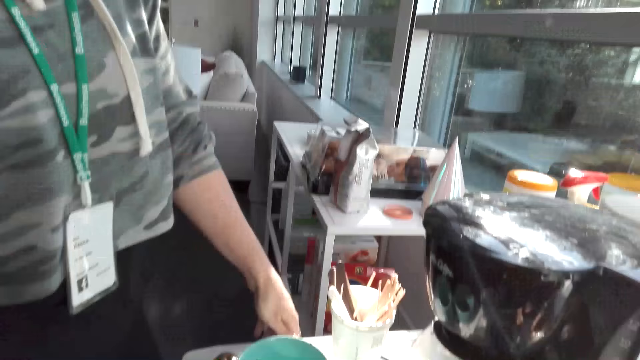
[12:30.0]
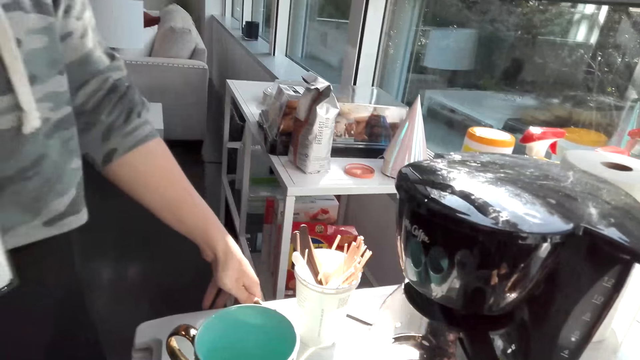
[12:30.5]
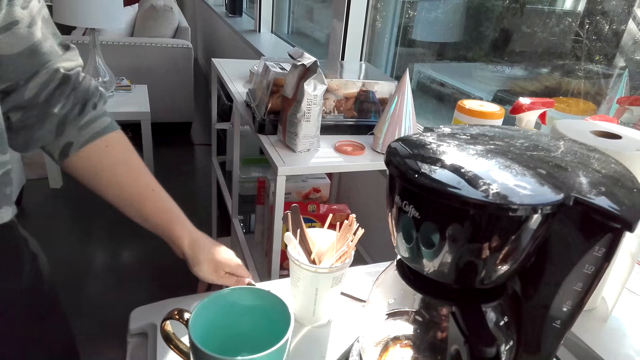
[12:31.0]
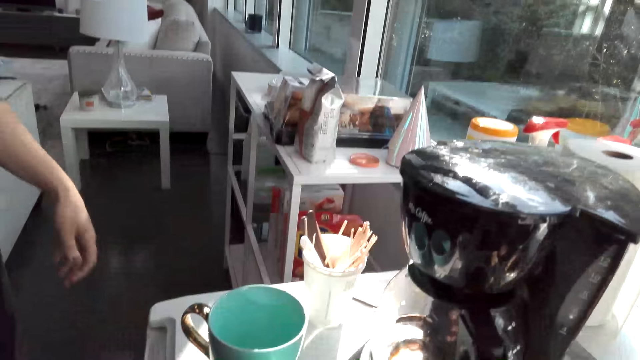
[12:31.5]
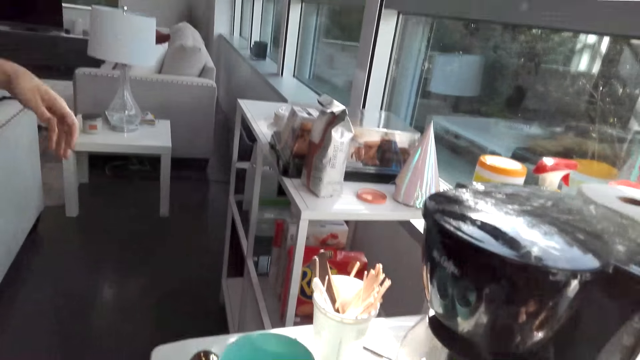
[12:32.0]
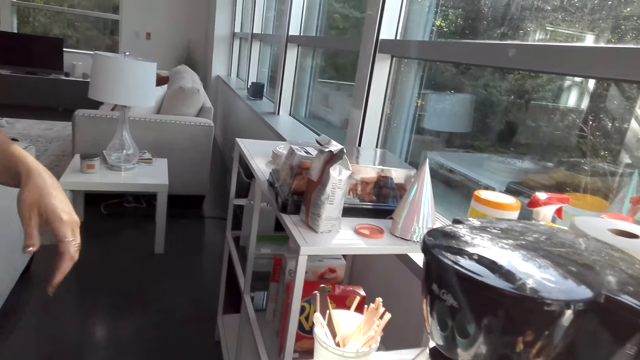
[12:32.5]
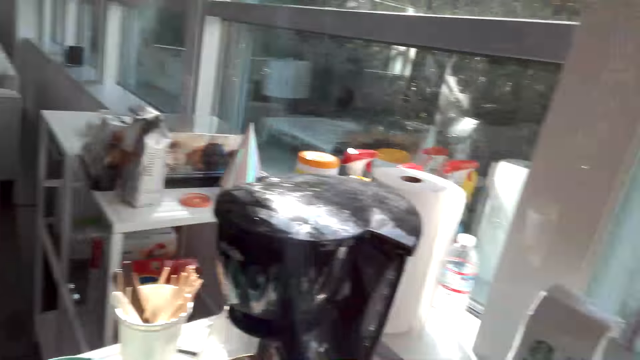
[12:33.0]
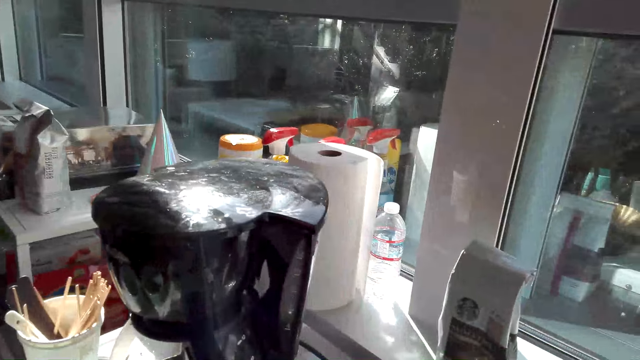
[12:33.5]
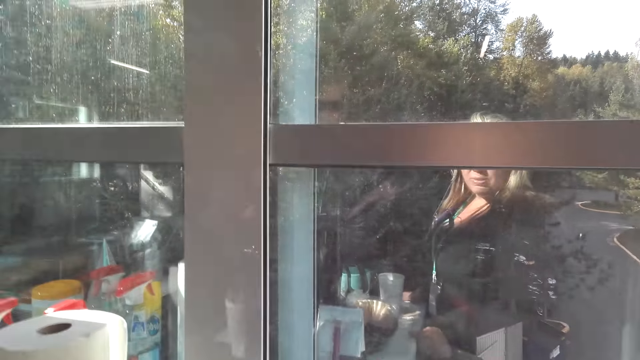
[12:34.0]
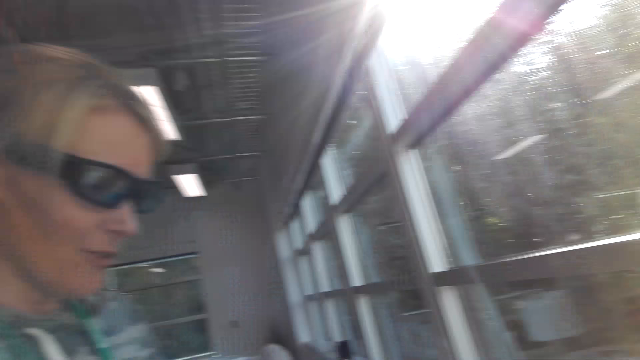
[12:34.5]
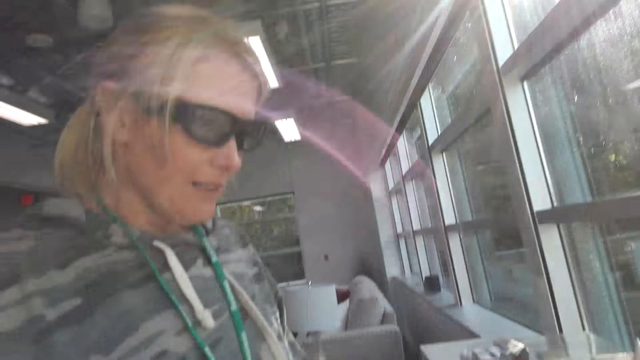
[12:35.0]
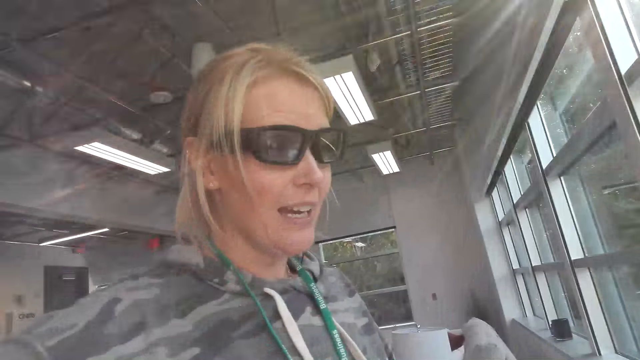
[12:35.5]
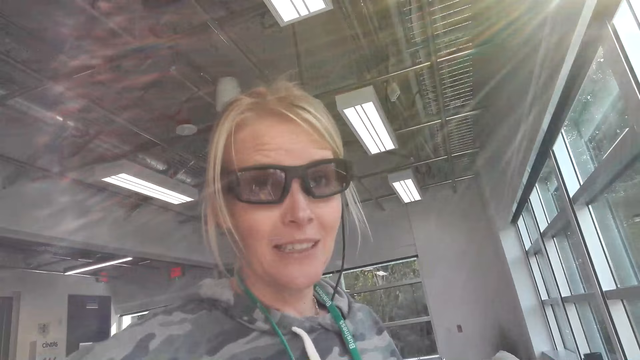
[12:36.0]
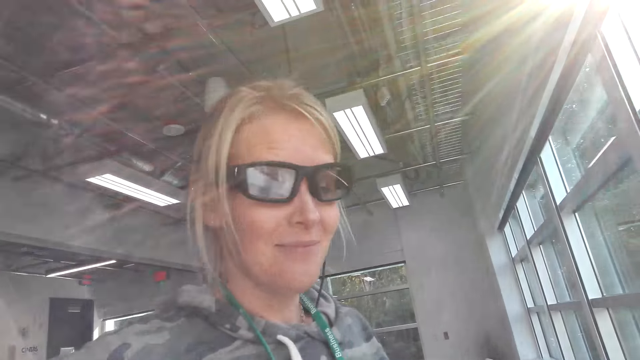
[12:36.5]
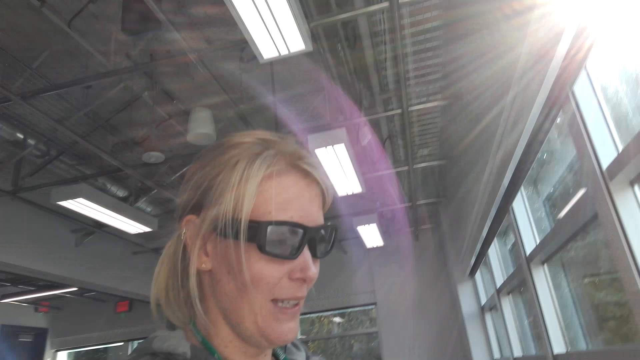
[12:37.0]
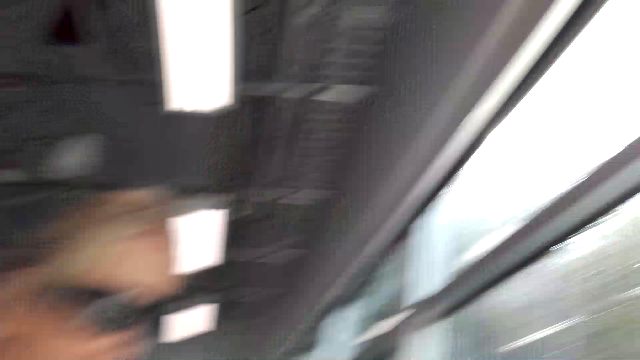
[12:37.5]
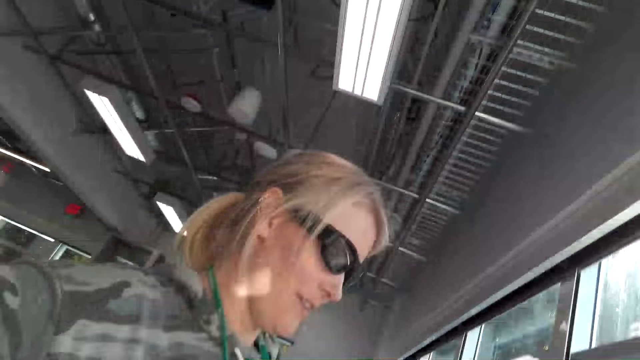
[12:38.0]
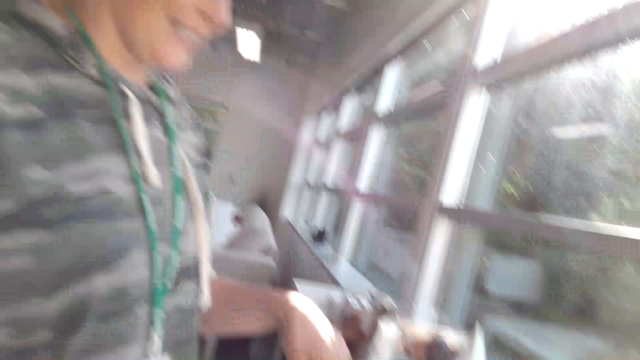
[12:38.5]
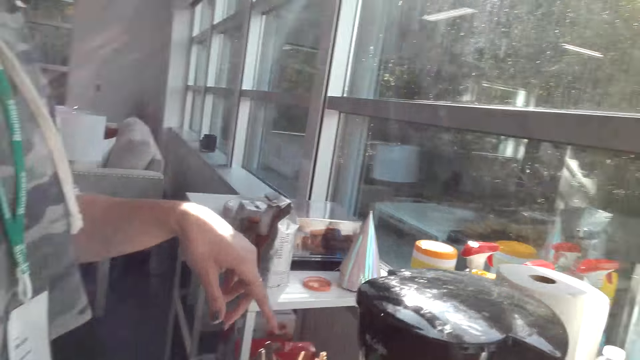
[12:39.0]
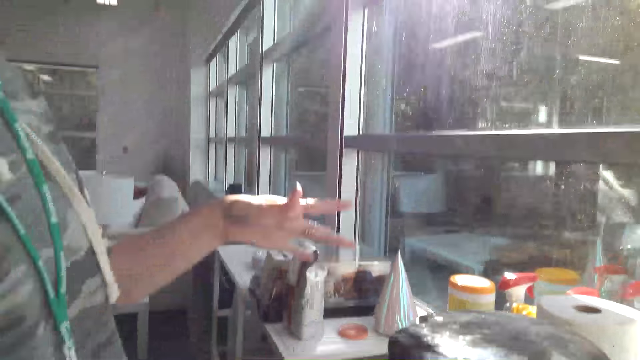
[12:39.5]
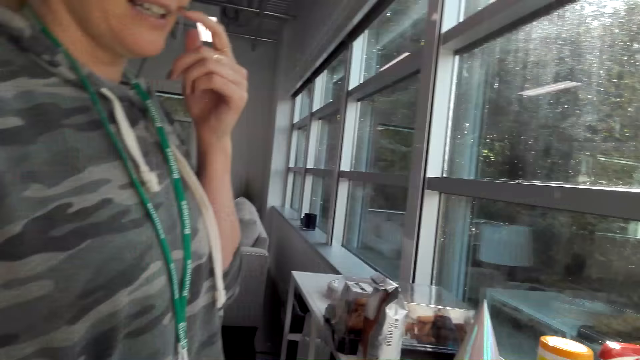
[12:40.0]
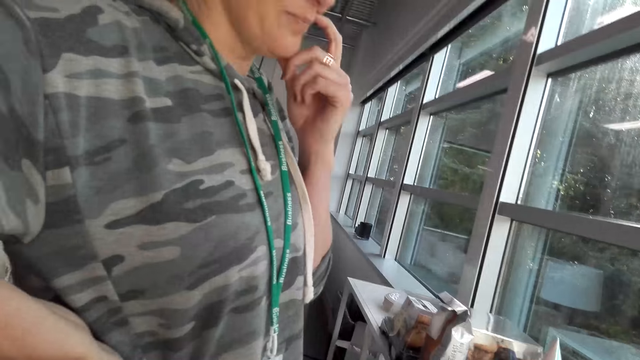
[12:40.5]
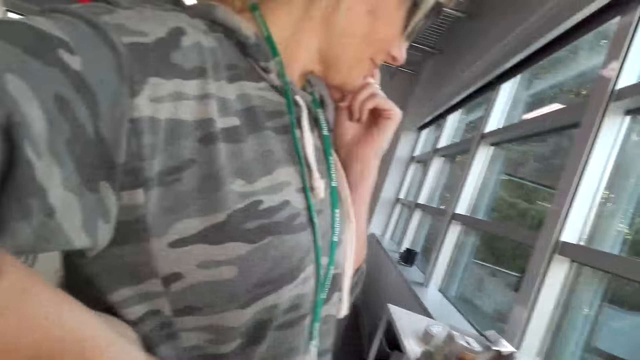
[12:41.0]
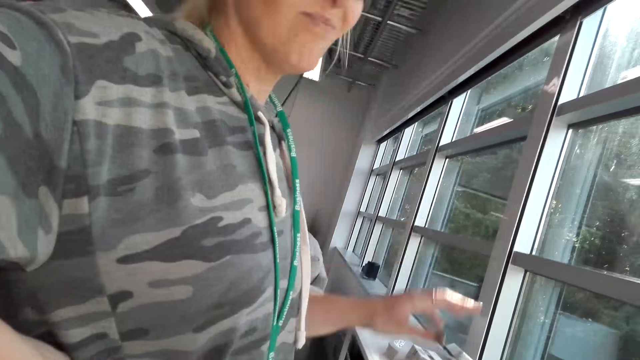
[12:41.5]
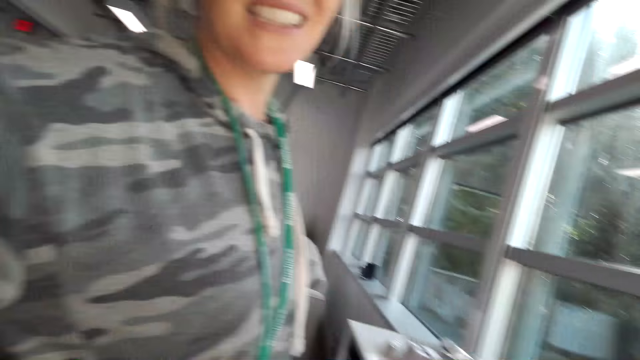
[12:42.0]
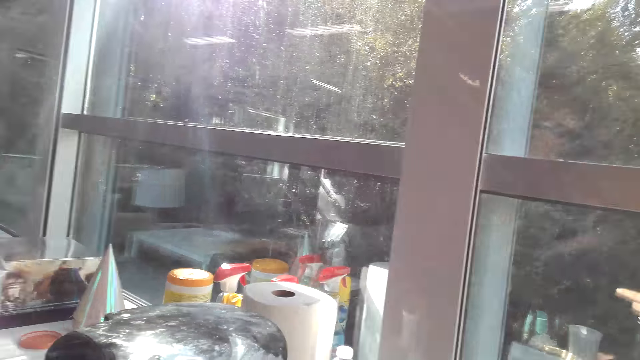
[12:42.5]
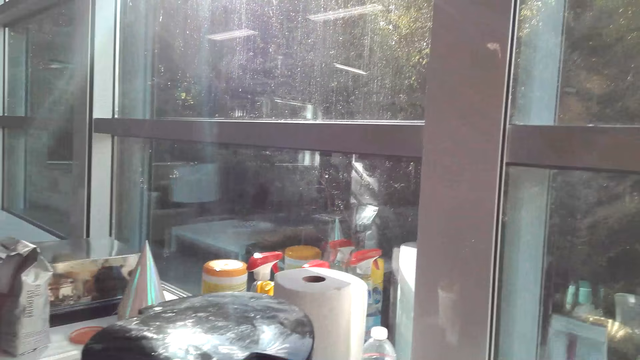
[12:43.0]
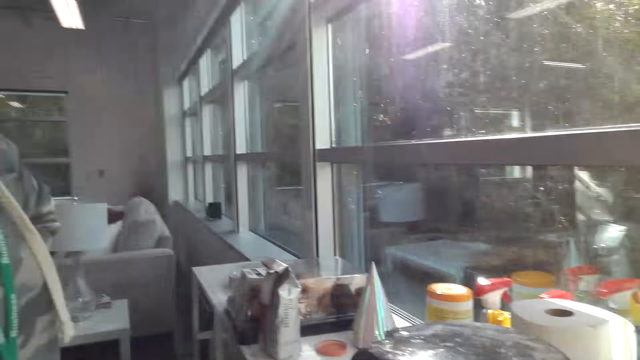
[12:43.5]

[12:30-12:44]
A person laughs. The person talks with the camera wearer. The person talks with the camera wearer again. The camera wearer laughs. The person talks with the camera wearer. The camera wearer talks with the person. The person rubs their face. The person laughs.

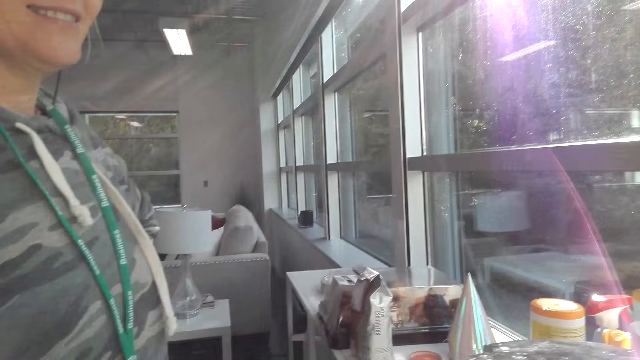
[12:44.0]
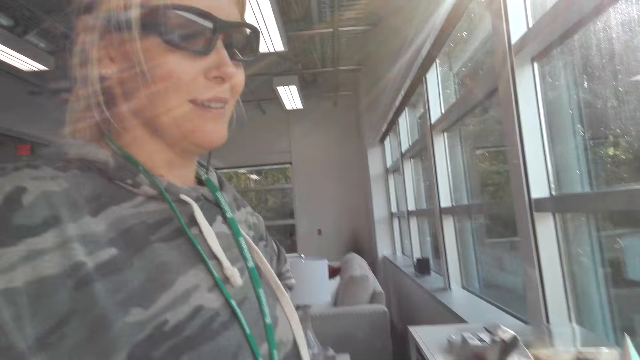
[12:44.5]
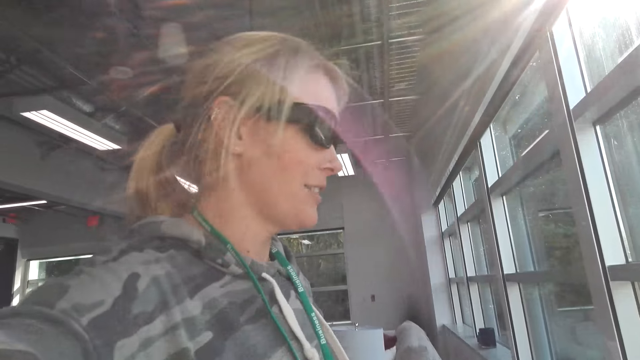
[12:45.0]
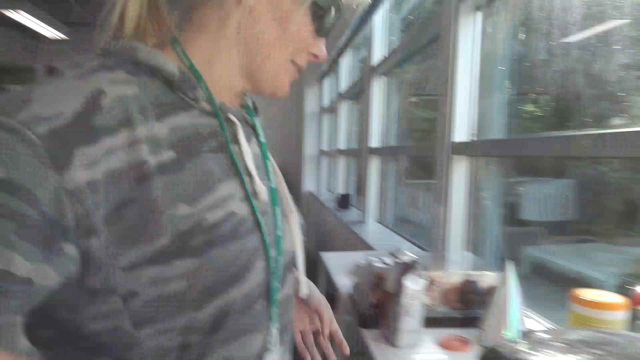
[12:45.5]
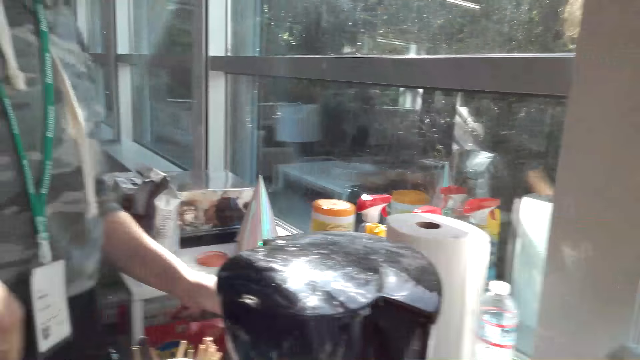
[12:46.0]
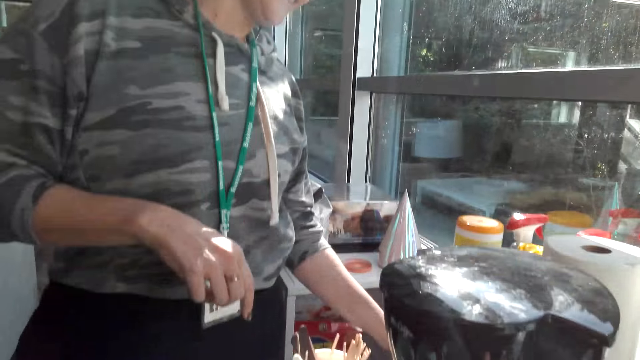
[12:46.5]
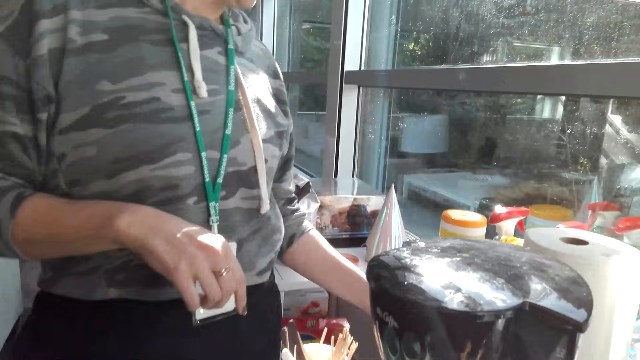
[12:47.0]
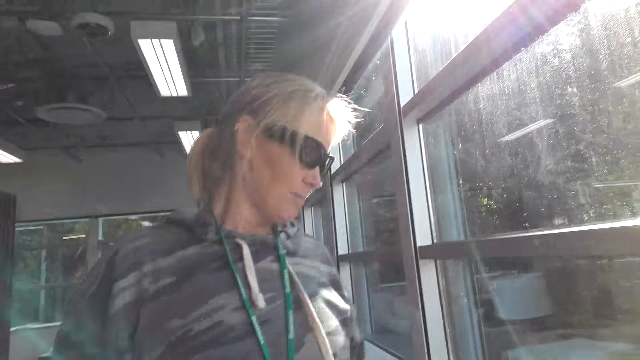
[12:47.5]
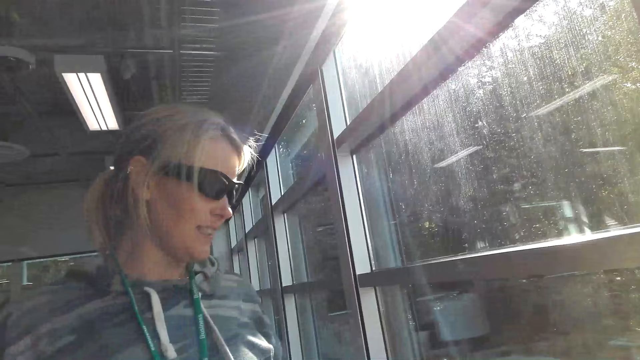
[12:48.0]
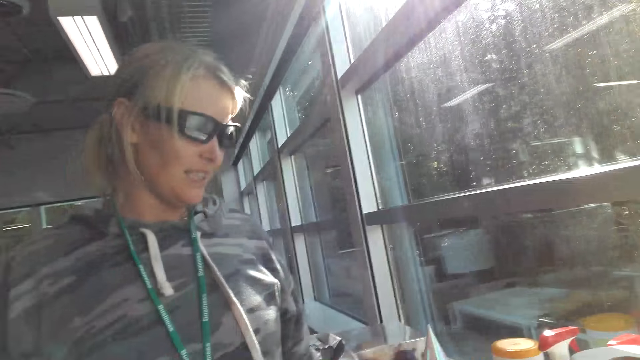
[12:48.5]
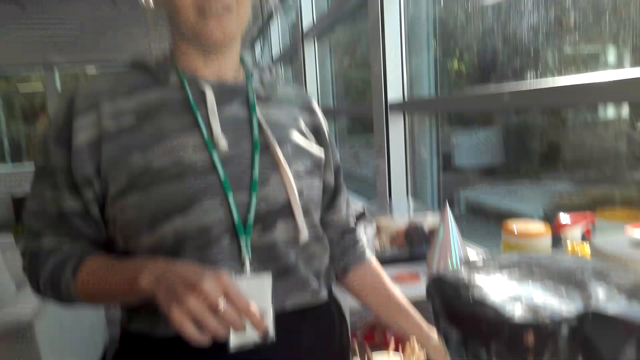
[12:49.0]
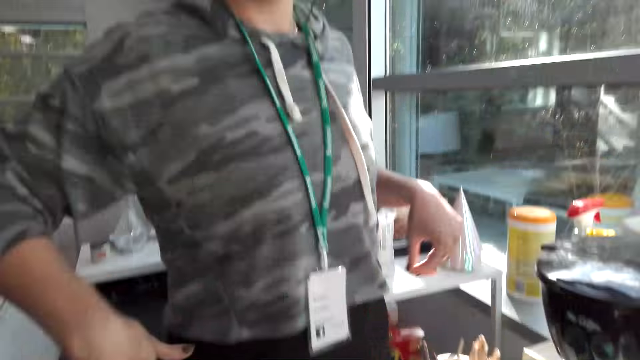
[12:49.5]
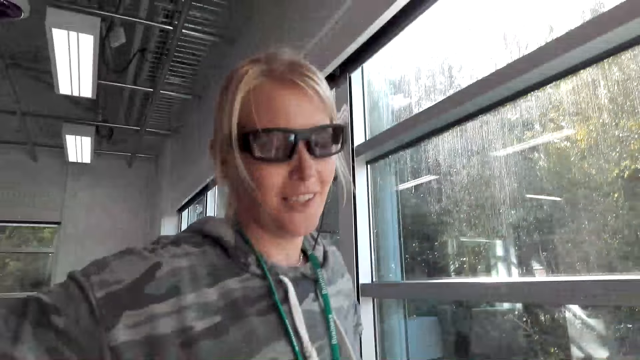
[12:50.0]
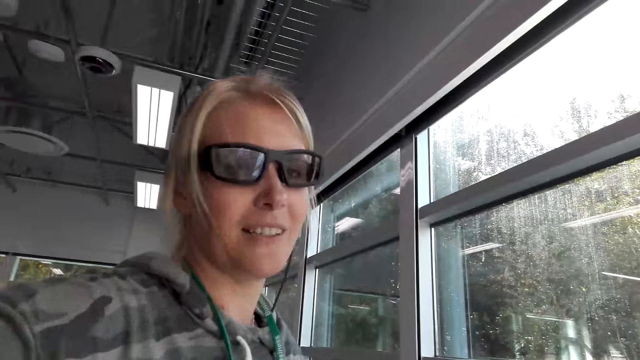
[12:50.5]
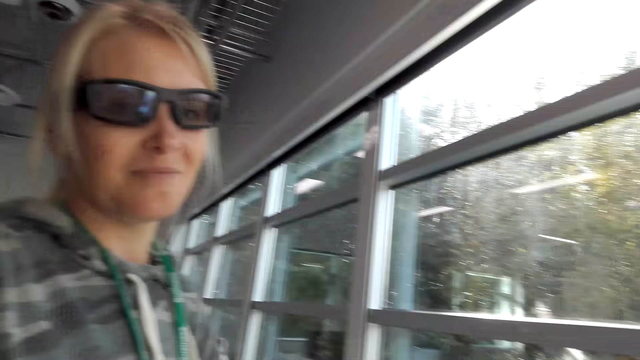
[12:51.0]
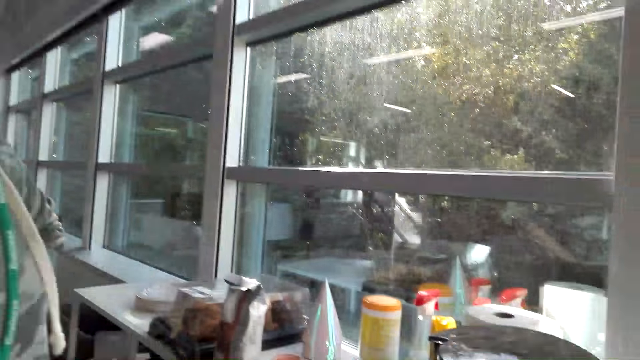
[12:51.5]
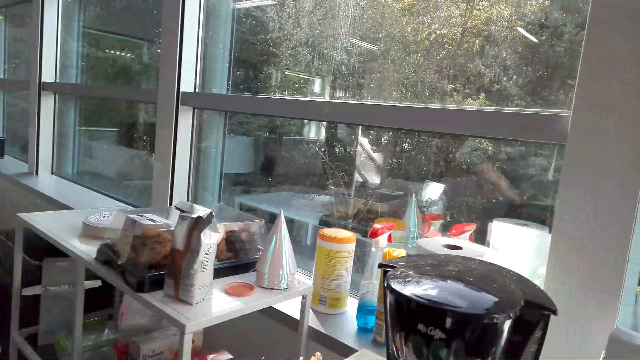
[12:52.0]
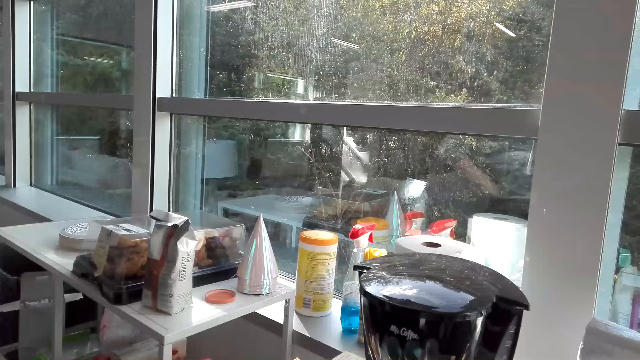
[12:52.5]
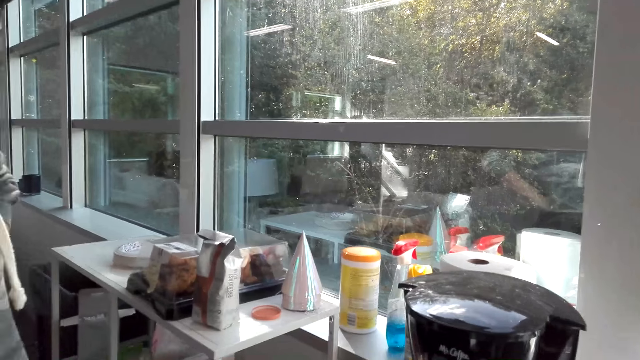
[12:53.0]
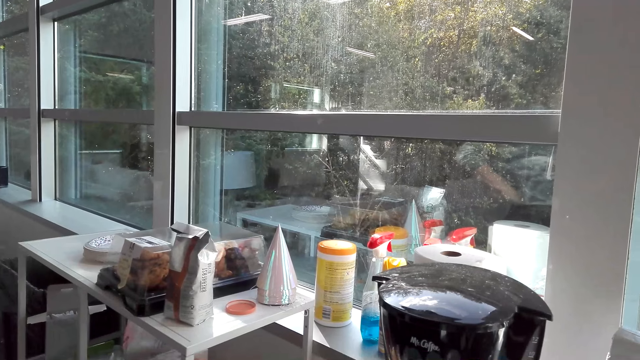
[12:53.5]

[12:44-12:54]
The camera wearer talks with a person. The person talks with the camera wearer. The camera wearer talks with the person. The person talks with the camera wearer. The person talks with the camera wearer again. The camera wearer talks with the person.
